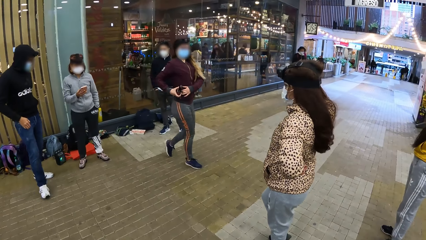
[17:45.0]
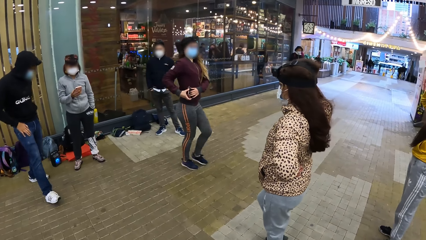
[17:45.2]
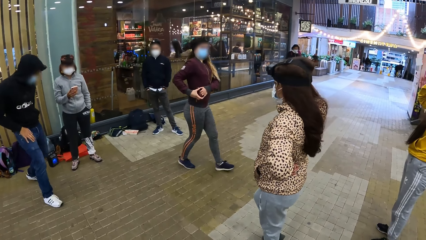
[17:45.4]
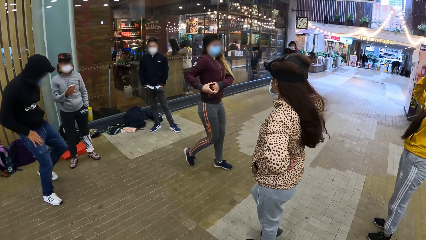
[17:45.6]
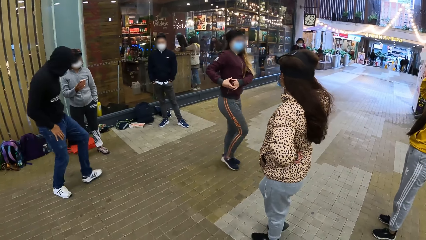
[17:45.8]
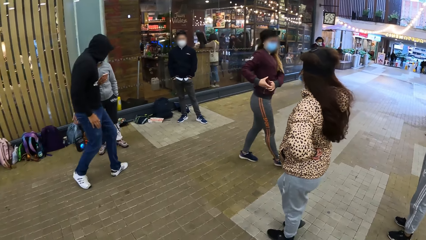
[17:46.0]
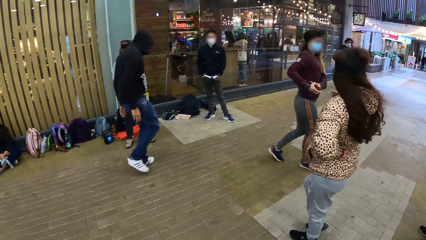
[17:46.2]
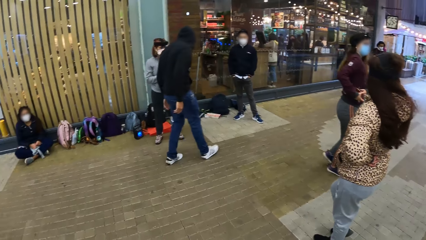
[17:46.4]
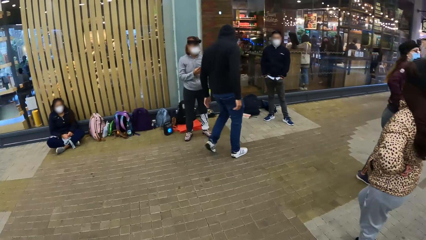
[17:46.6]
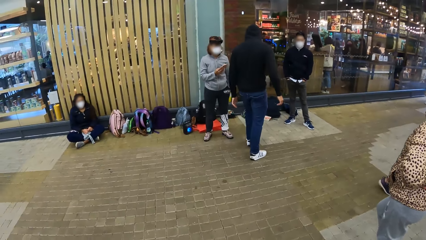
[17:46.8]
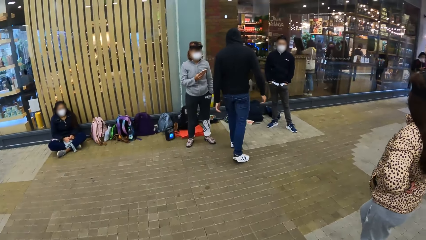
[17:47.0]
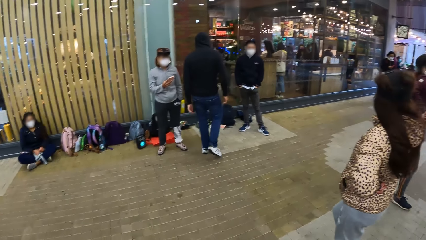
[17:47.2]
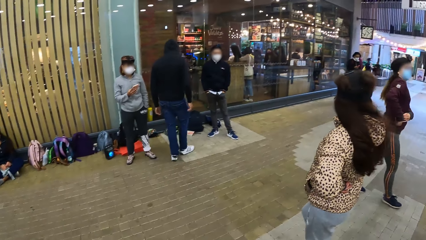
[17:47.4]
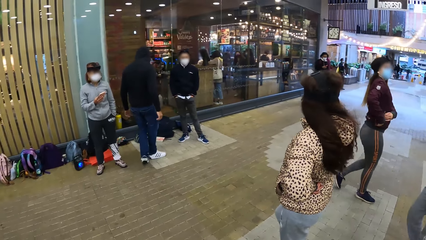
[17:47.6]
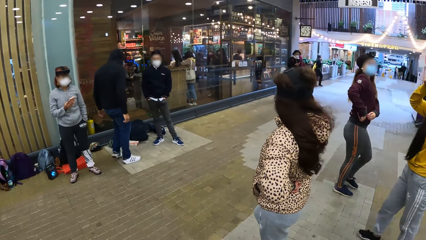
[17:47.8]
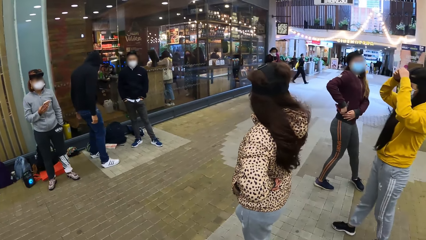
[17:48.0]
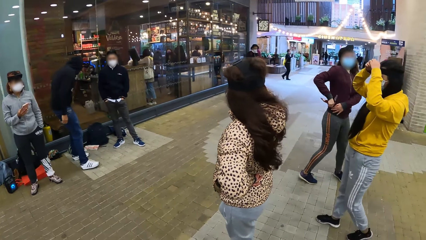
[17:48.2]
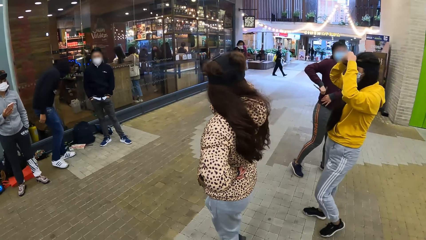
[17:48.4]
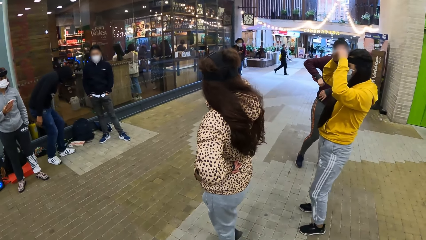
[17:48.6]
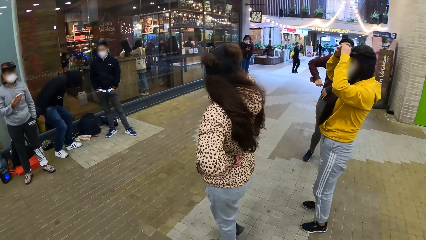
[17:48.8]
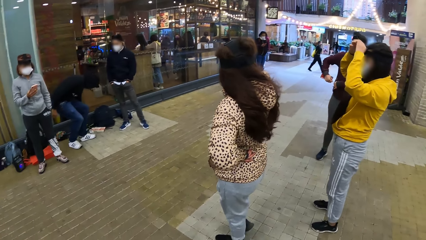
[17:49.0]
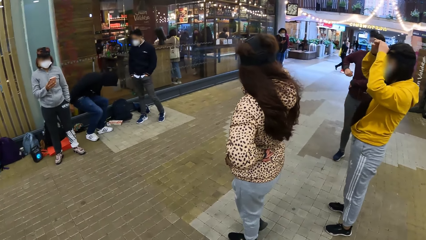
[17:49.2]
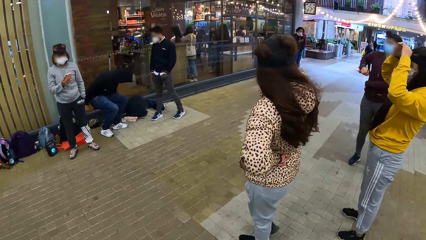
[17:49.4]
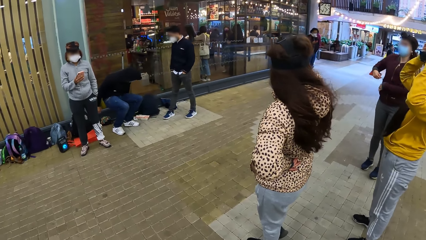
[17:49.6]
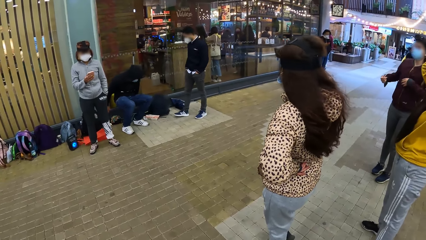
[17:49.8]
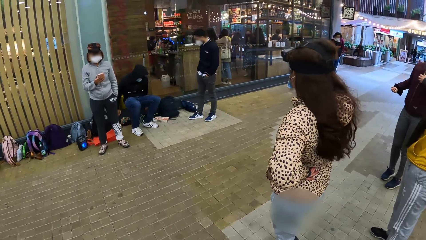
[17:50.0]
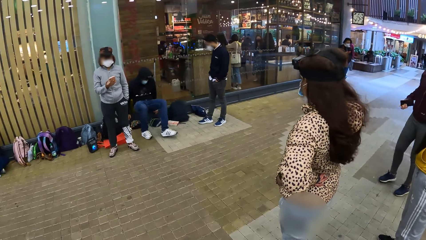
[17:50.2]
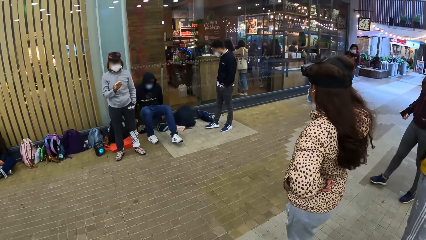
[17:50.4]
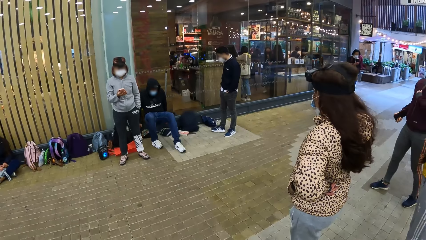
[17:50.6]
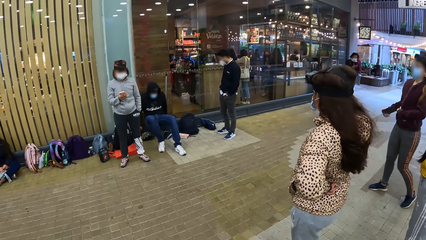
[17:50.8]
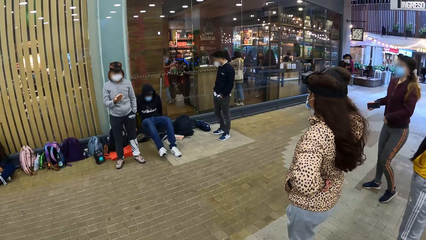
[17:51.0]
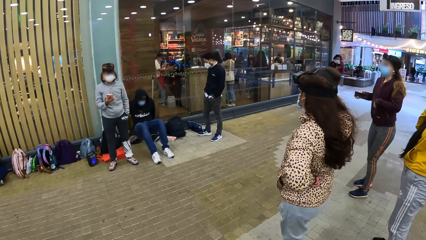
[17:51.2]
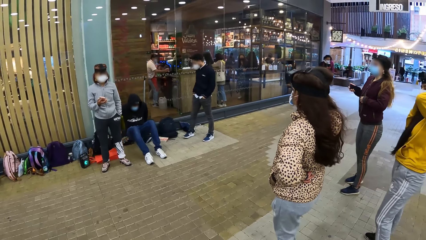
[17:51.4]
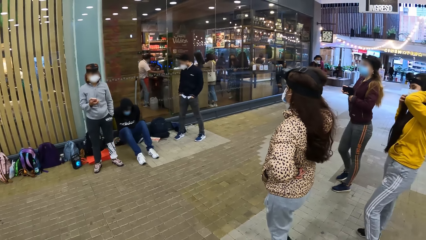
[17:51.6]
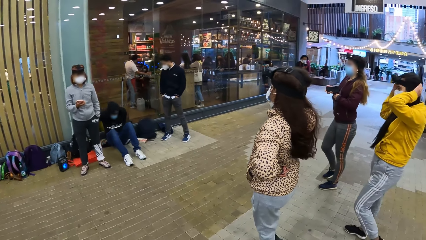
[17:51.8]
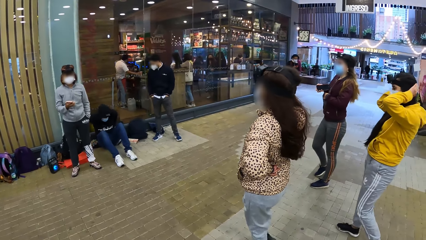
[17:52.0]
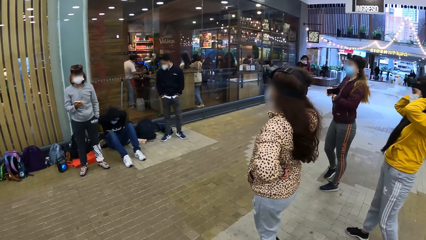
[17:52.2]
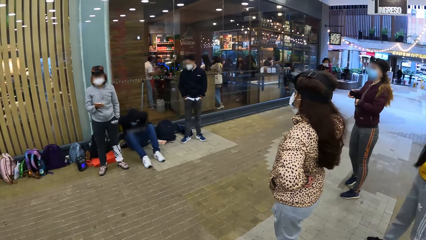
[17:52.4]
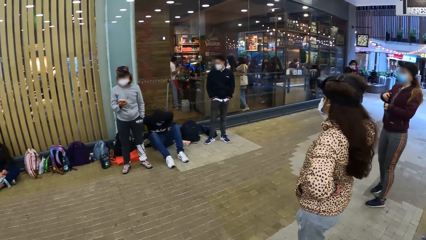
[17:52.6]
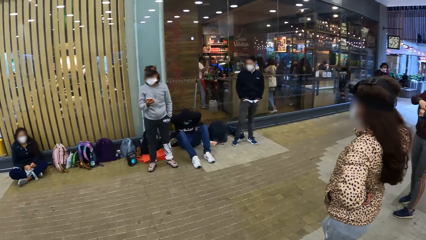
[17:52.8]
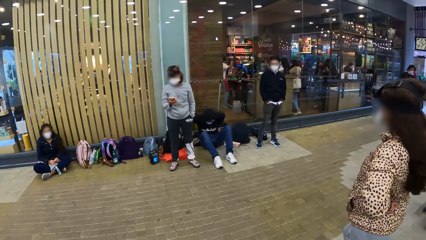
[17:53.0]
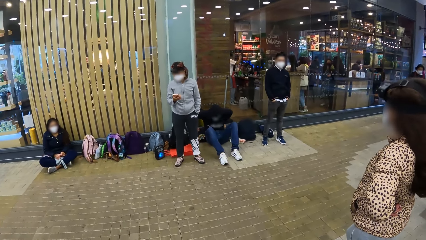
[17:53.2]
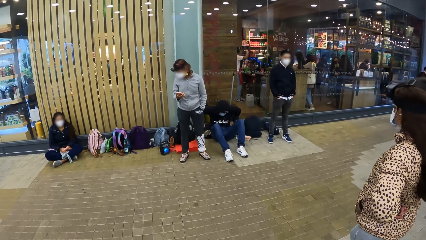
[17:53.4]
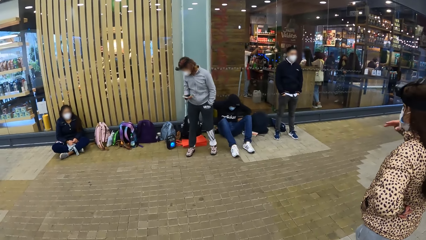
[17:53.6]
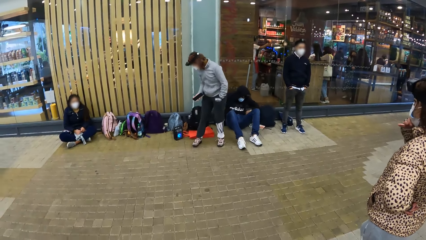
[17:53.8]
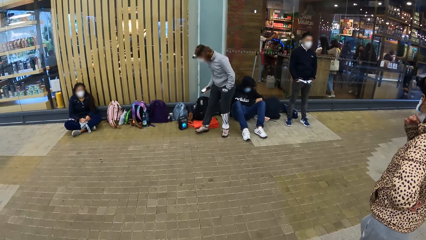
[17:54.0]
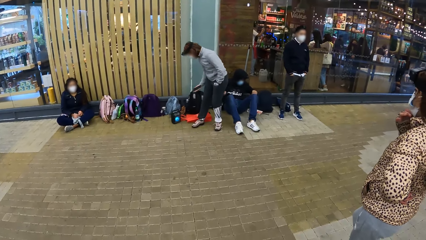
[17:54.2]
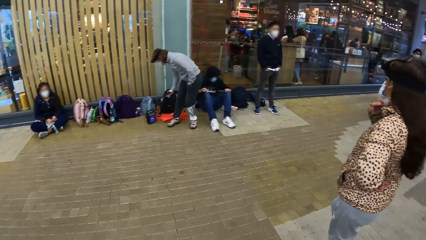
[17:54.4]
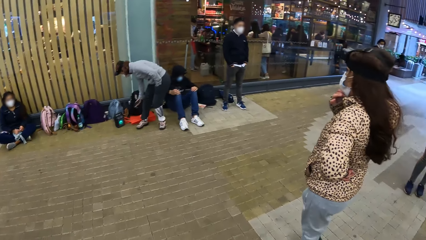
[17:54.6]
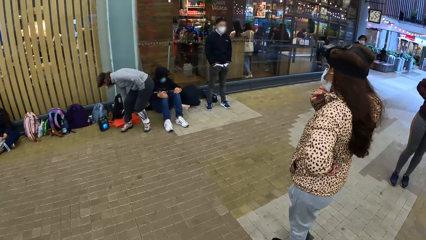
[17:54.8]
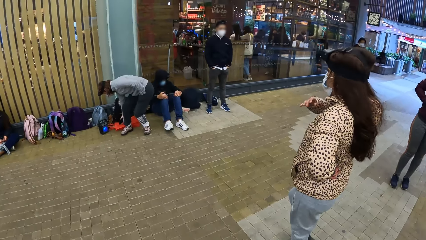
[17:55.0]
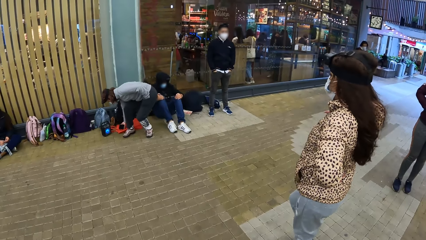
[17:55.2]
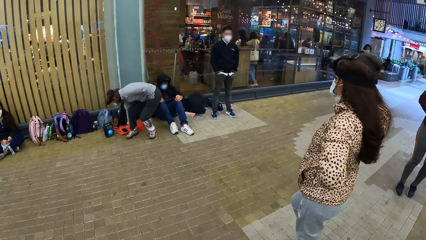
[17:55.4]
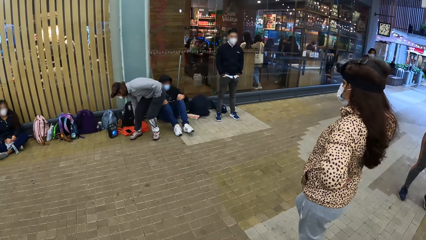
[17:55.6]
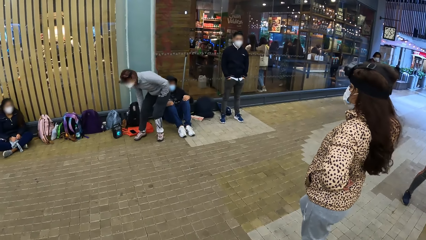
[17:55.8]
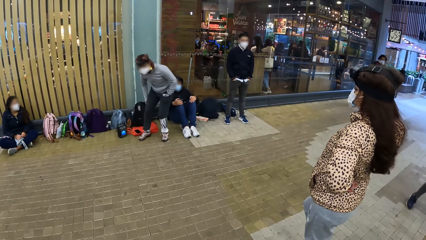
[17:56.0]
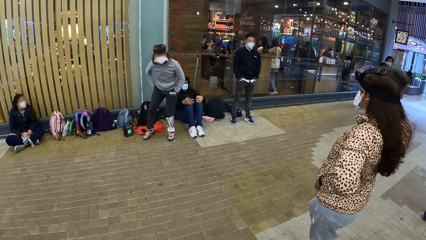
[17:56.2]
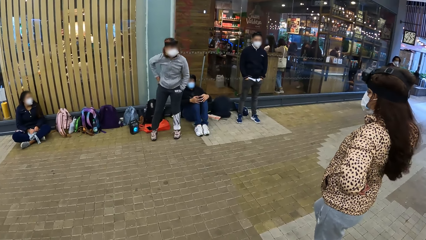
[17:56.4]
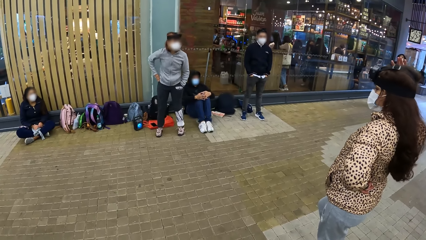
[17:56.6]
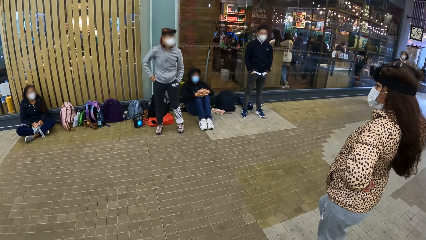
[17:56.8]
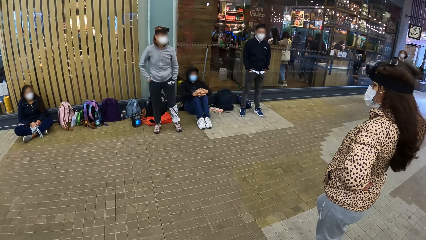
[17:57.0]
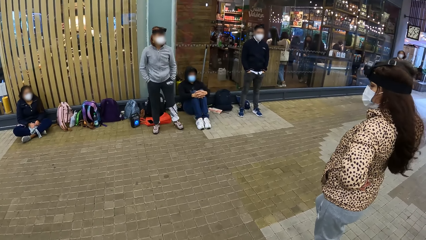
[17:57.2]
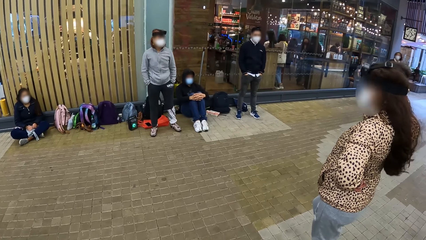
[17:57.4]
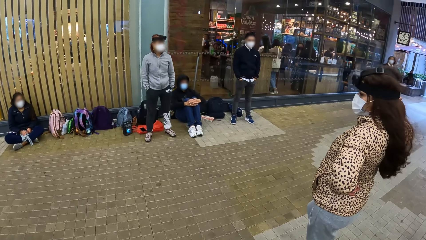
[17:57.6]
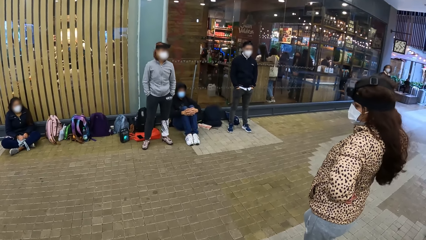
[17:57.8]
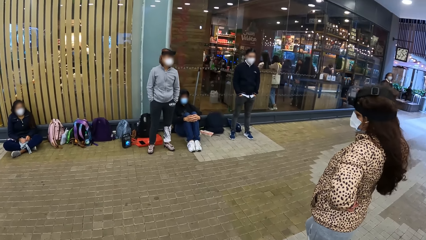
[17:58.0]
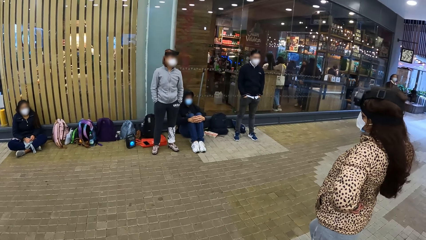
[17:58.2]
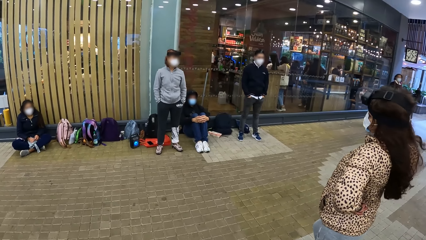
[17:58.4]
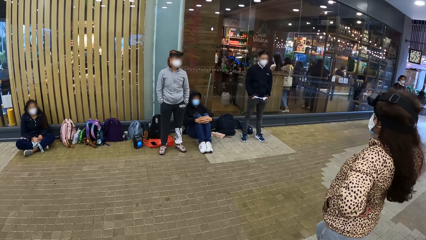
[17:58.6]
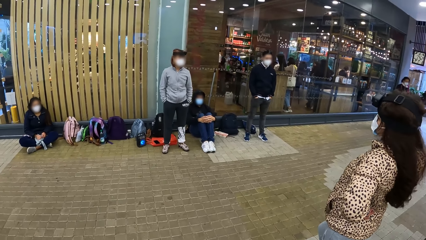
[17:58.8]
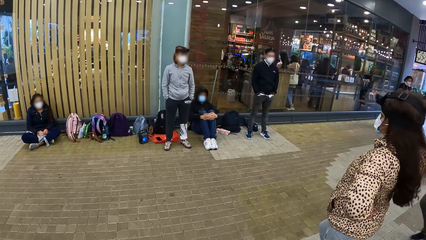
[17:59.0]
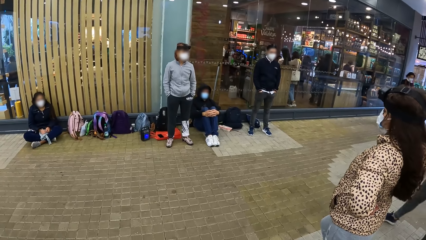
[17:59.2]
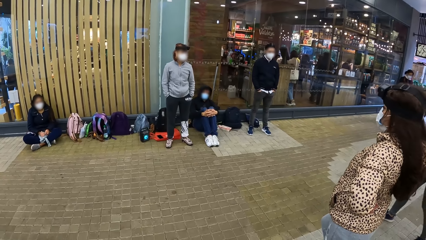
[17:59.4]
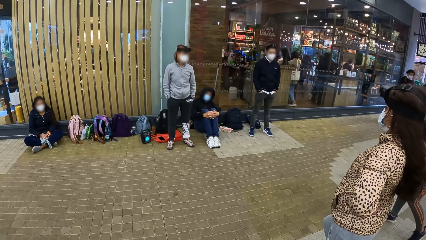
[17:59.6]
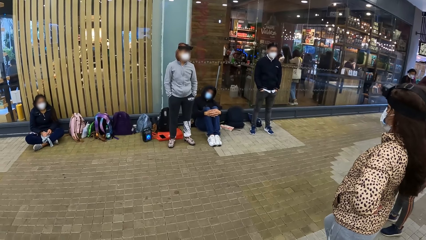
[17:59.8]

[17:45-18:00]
The camera wearer looks at a woman. A second woman zips up the side zip of her jacket with her right hand. A man sits on the floor. The second woman unzips the main zip of her jacket with her left hand, and holds her jacket with her left hand. A third woman touches her hair with both hands. The second woman puts a phone into her jacket with her right hand. A fourth woman looks down. A fifth woman puts a phone on a bag on the floor with her right hand. The fourth woman bends down. The camera wearer looks at the first woman. The fourth woman rises up. The fifth woman puts her right hand into her trouser pocket. The camera wearer looks at the first woman.
